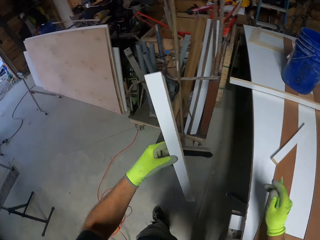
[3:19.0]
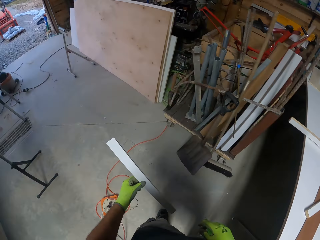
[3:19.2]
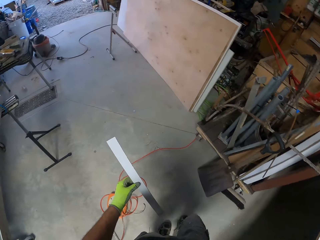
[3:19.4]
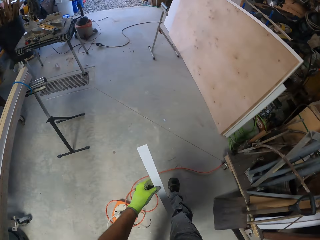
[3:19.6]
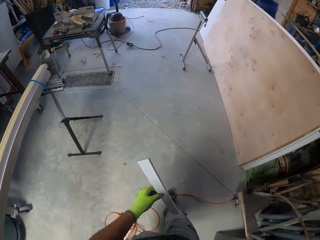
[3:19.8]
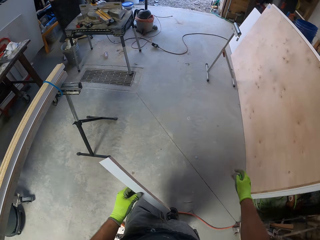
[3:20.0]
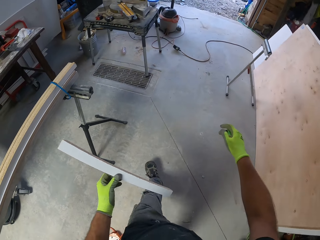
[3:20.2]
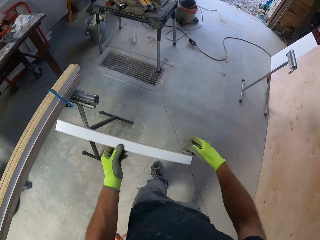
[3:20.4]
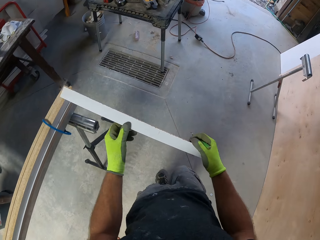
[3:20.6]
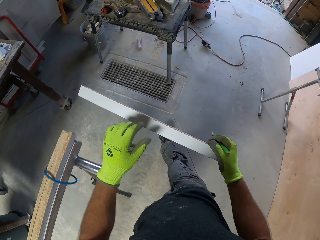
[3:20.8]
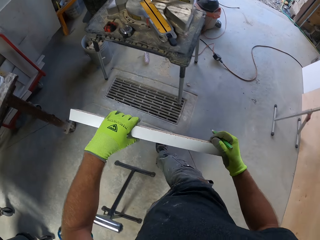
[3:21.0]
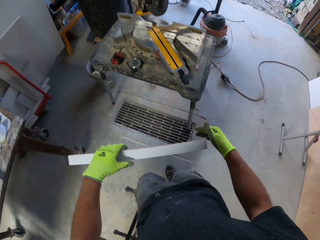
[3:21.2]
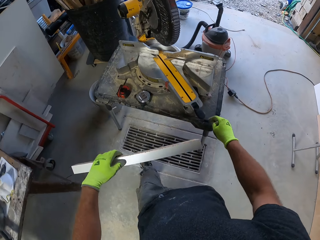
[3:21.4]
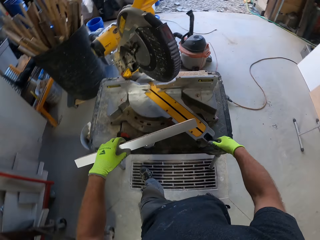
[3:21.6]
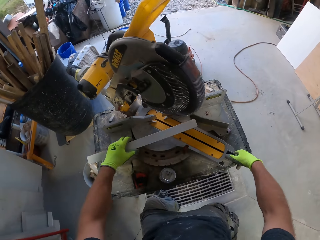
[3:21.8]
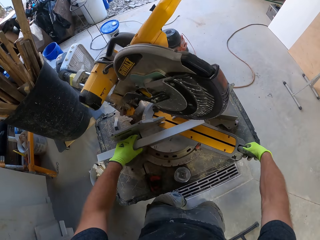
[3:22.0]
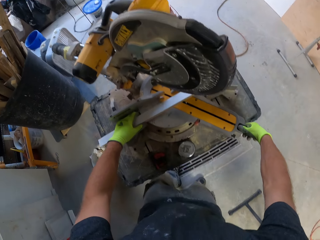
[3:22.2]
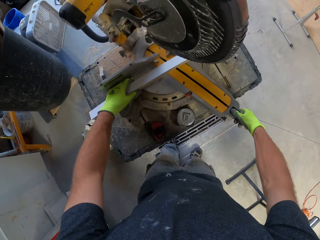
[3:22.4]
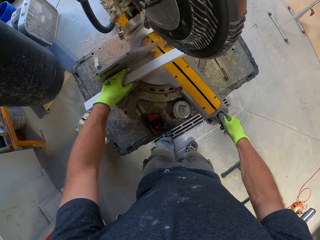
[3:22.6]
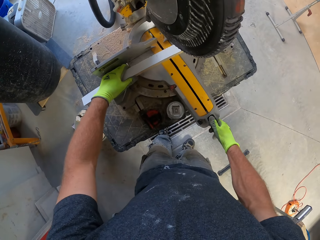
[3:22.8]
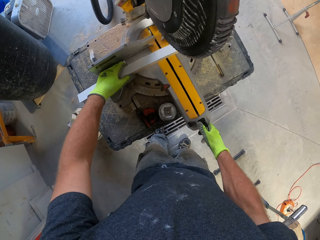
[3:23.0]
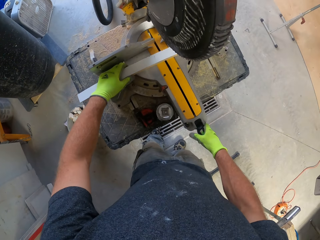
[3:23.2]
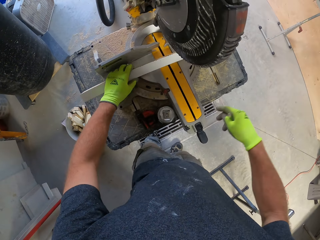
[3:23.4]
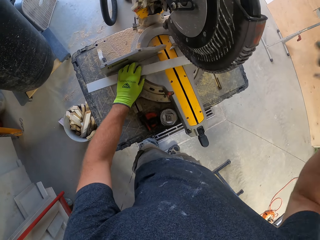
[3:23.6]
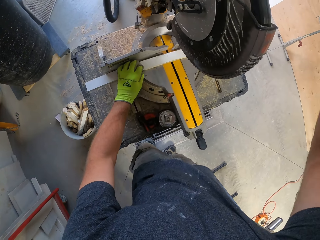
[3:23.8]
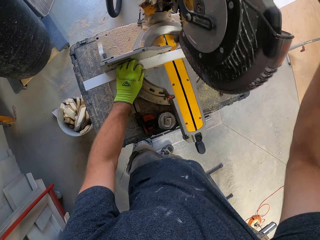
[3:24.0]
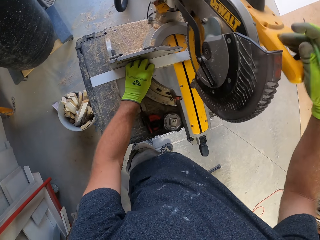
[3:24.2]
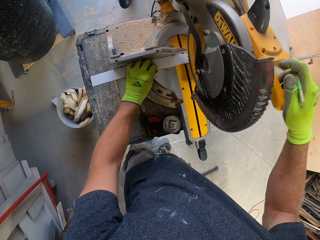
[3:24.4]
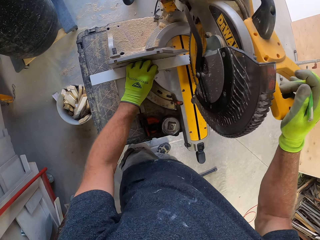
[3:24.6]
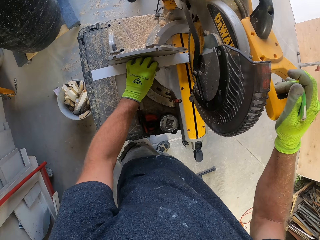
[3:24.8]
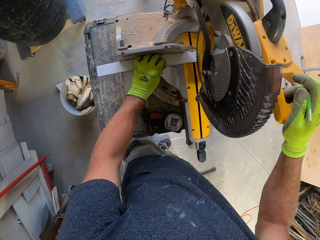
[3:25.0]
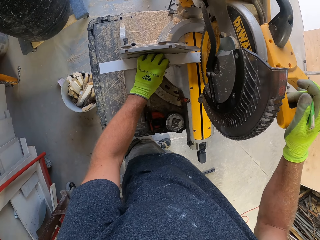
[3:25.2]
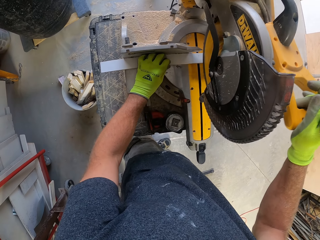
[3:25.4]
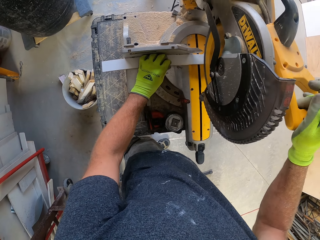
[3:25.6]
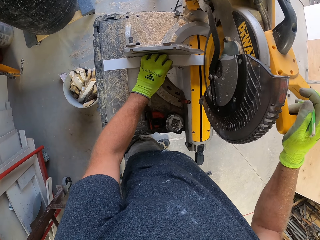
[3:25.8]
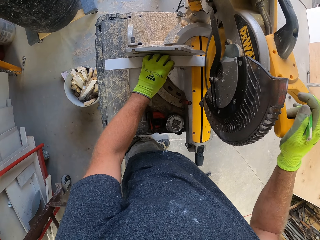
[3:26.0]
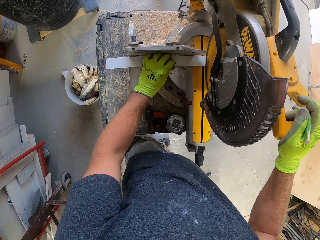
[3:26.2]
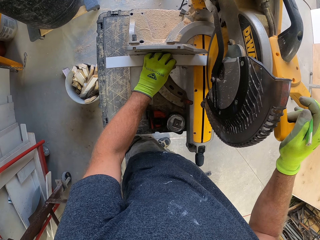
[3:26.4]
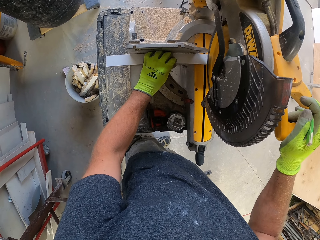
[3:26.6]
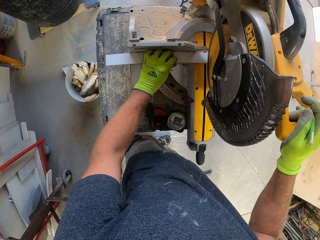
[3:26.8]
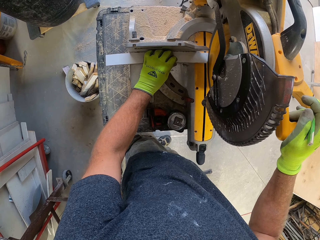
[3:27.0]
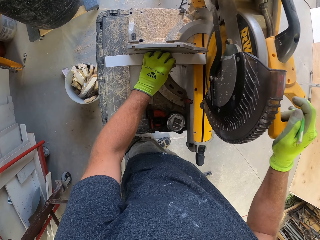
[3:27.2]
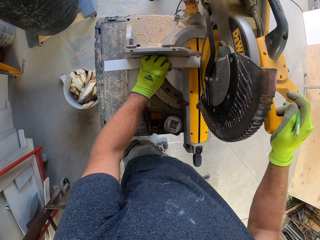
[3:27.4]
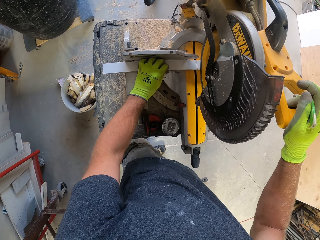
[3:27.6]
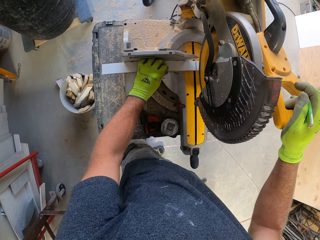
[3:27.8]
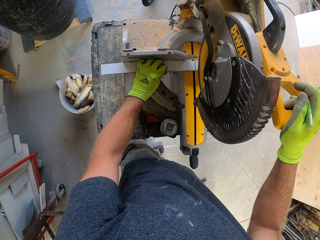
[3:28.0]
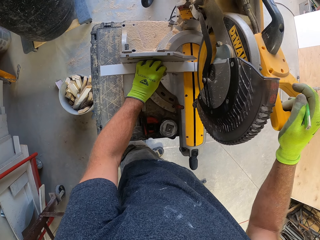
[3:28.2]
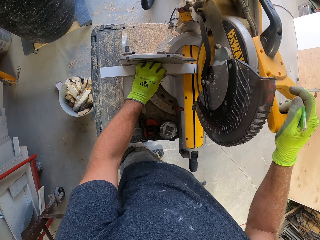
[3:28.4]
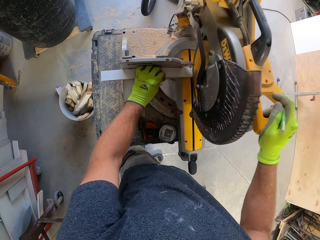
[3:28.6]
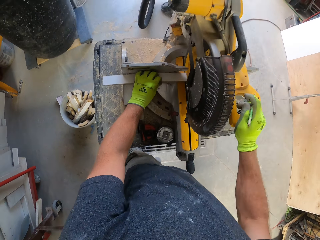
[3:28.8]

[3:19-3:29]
The camera wearer picks up the piece of wood on the table. He walks back to the machine. He places the piece of wood on the table saw. He adjusts the table saw with his right hand. He presses the saw. He slices the wood with the table saw.

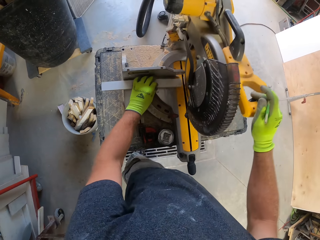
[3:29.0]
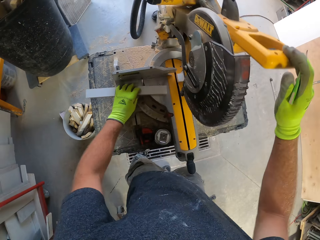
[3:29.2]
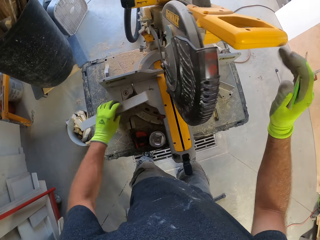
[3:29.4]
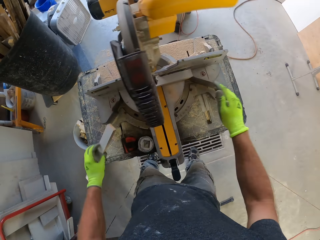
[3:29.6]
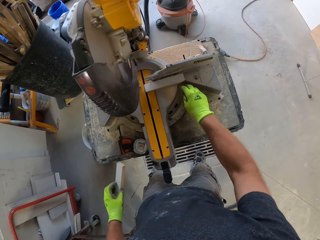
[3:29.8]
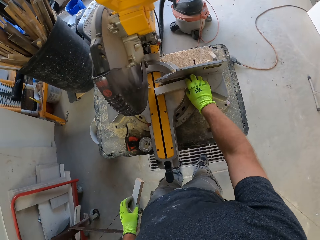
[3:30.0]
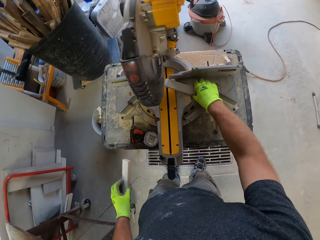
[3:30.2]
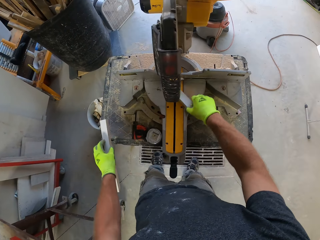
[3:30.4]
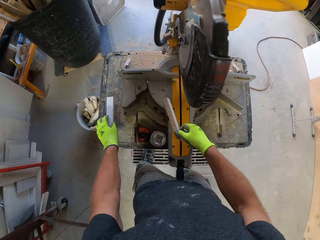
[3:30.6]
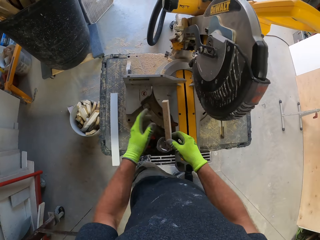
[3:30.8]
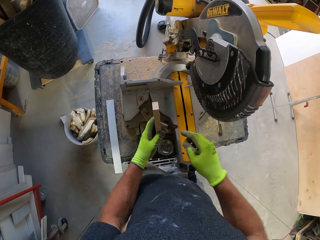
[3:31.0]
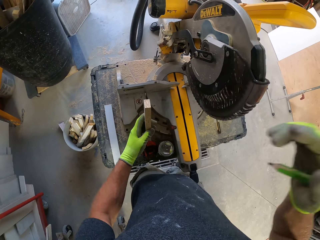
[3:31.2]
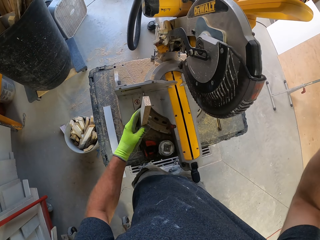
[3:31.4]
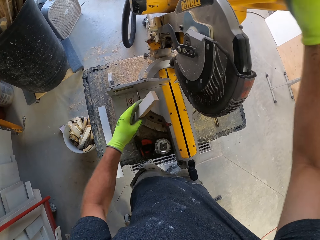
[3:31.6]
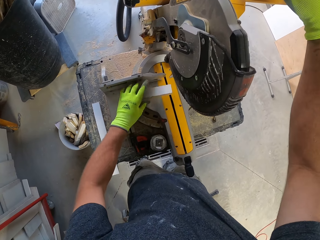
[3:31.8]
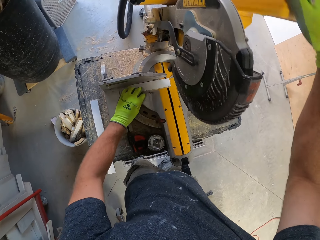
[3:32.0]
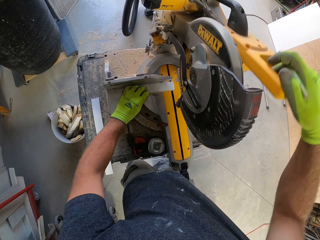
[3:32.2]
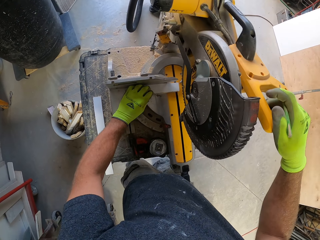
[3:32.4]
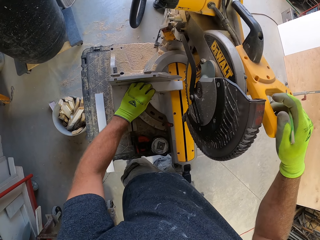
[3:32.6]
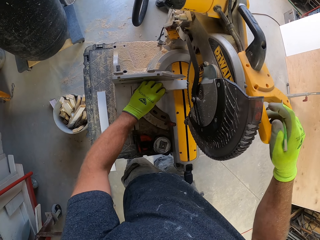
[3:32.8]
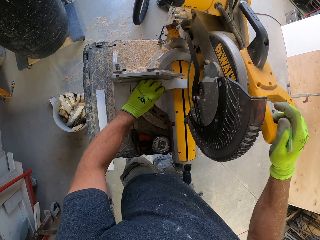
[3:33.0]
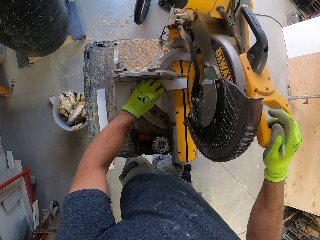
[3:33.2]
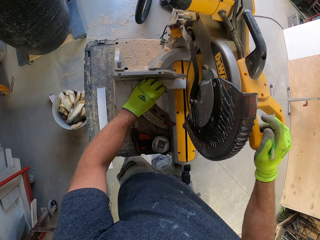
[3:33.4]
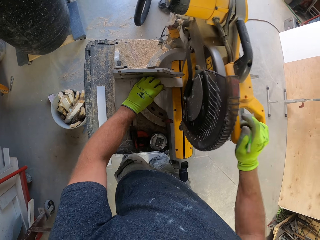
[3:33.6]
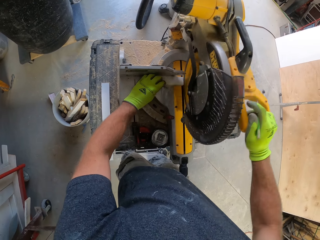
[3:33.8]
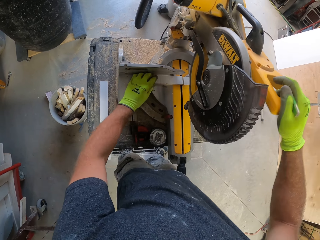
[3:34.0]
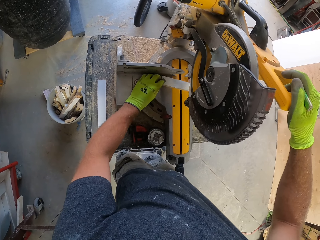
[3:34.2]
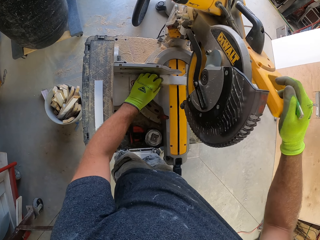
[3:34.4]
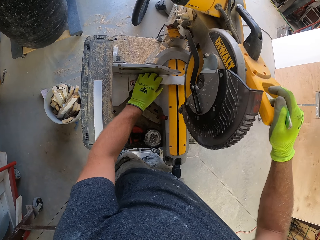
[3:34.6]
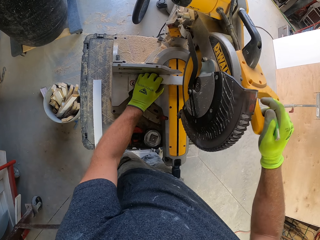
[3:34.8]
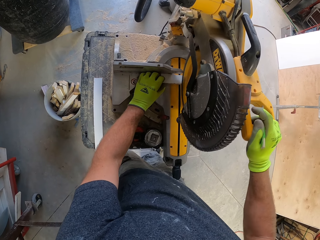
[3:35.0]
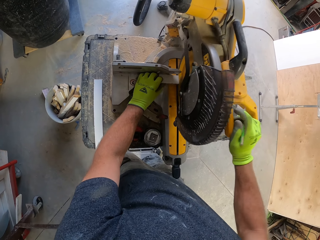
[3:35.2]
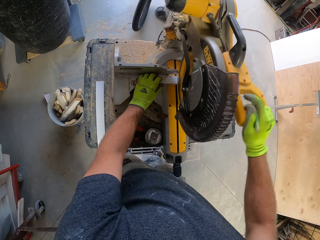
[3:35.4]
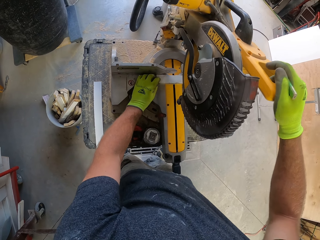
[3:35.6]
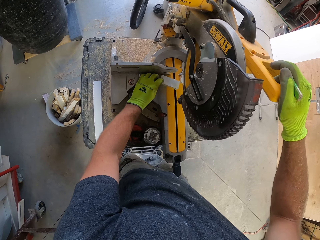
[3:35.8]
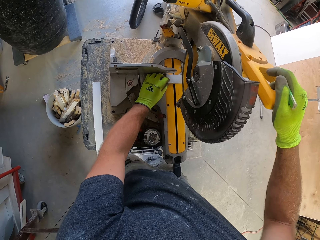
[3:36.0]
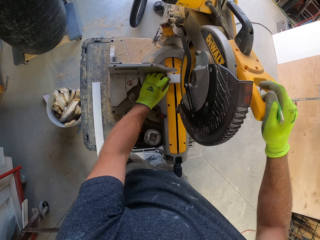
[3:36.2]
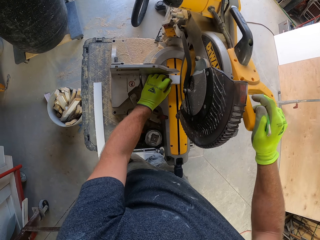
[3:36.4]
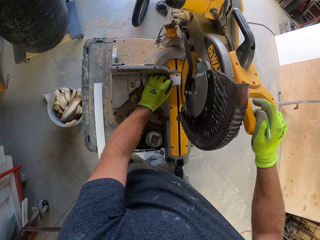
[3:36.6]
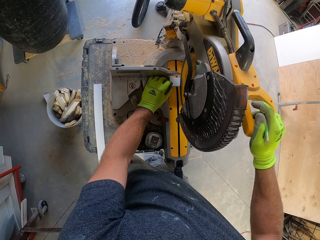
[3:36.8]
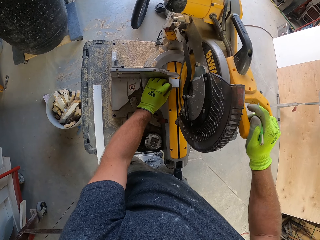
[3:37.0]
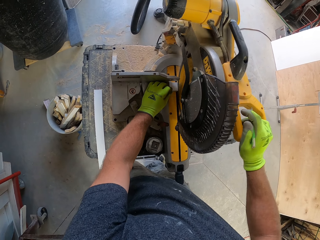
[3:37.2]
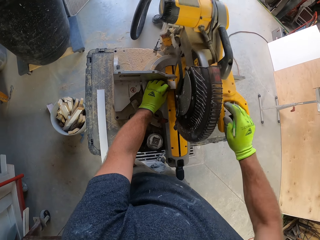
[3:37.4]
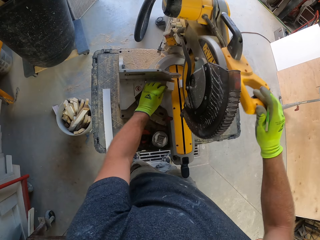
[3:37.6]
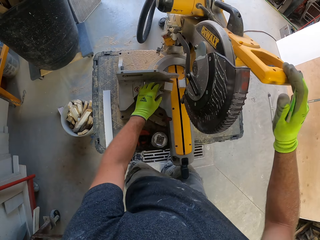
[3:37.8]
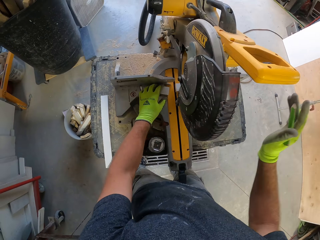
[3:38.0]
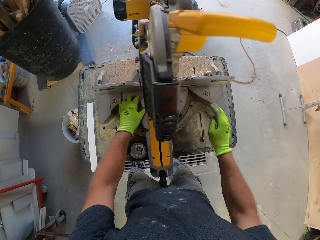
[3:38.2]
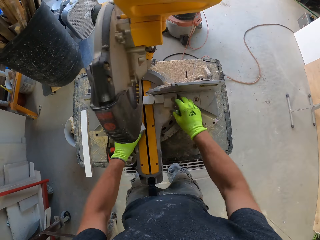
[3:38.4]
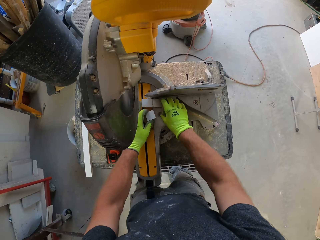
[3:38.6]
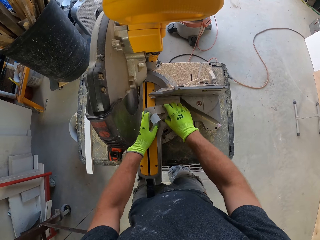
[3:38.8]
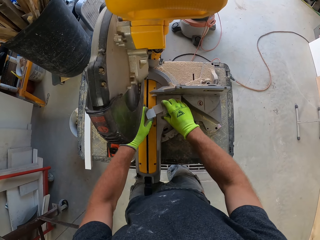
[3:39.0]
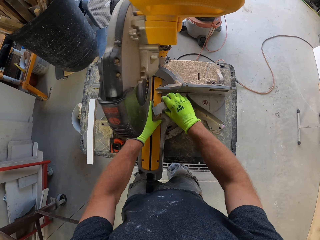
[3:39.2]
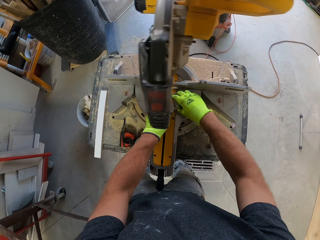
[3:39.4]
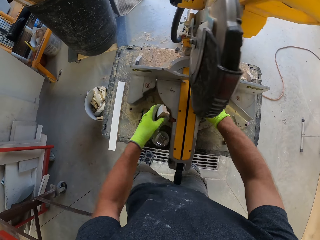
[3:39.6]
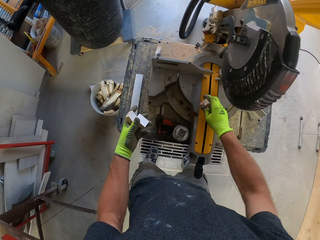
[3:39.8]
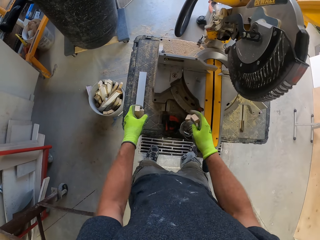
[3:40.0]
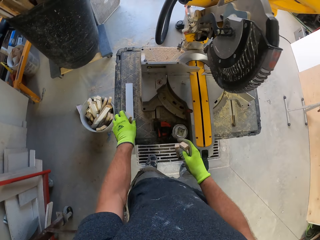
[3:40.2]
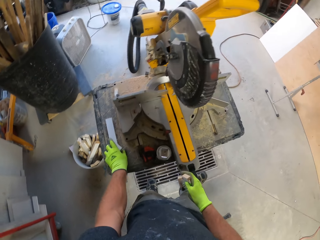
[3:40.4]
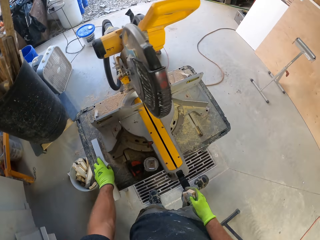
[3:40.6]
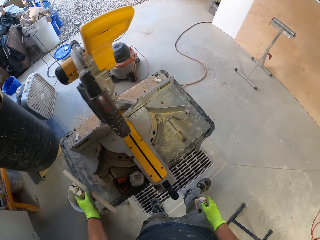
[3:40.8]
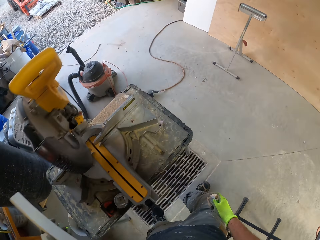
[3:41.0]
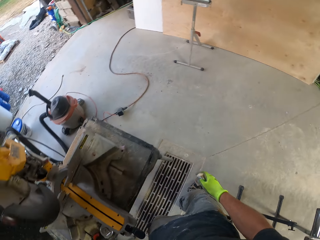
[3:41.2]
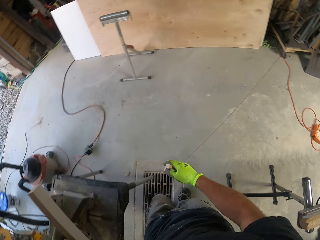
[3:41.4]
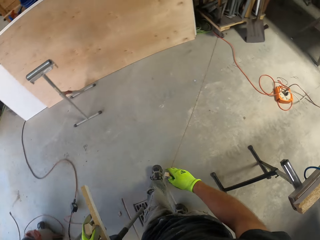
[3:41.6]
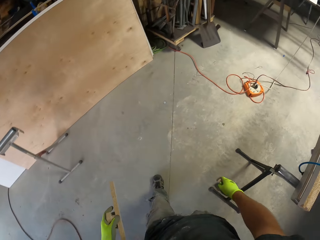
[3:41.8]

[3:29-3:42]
The camera wearer picks up the pieces of wood on the table. He moves the piece of wood from his right hand to his left hand. He places the piece of wood in his left hand on the table. He places the piece of wood on the table saw. He slices the wood into pieces with the table saw. He picks up the pieces of wood on the table with his hands.
